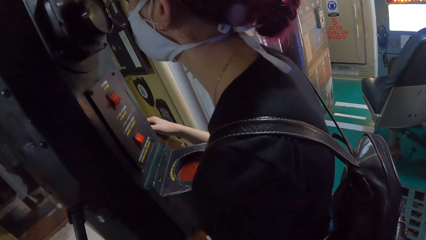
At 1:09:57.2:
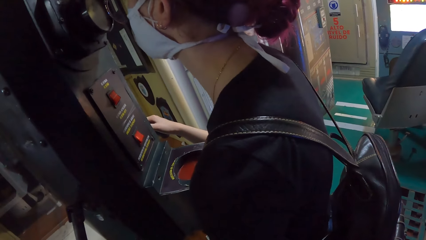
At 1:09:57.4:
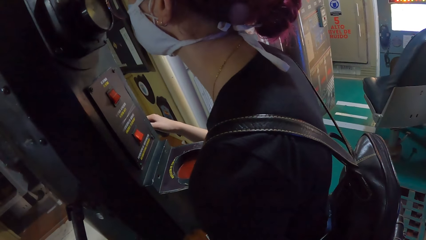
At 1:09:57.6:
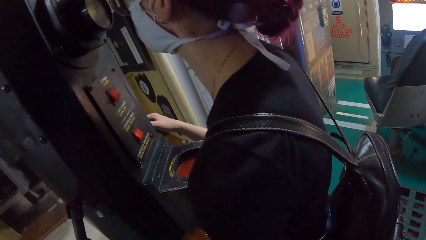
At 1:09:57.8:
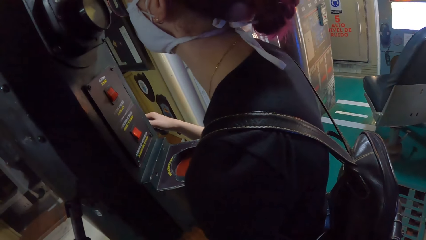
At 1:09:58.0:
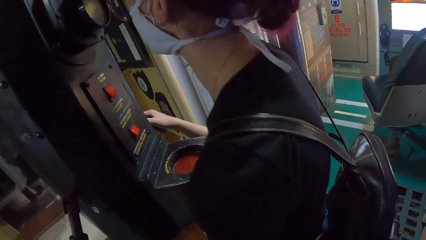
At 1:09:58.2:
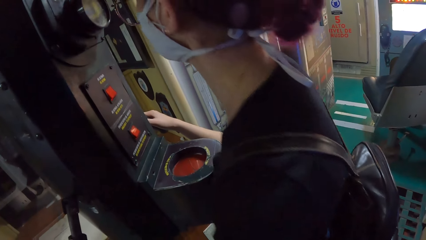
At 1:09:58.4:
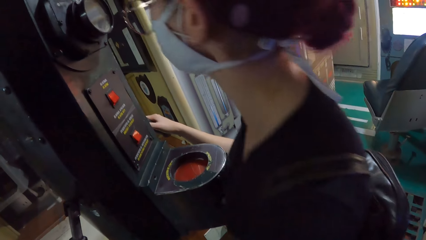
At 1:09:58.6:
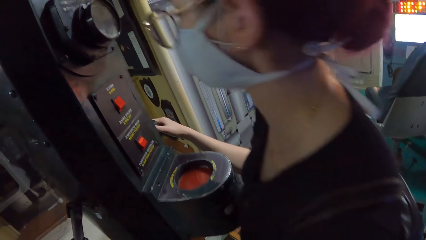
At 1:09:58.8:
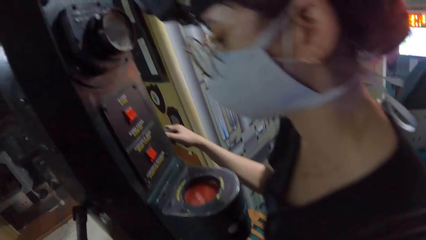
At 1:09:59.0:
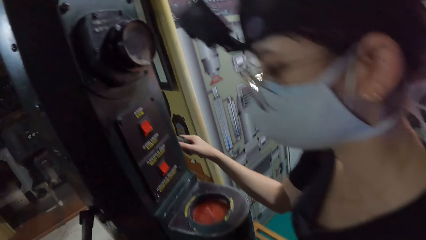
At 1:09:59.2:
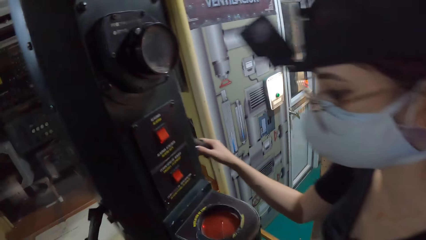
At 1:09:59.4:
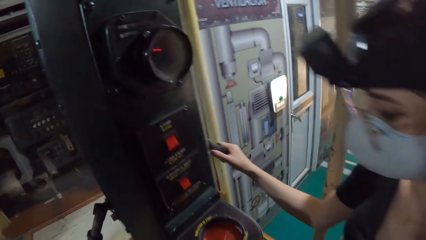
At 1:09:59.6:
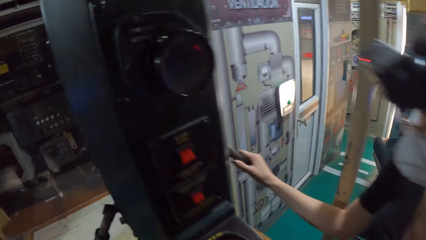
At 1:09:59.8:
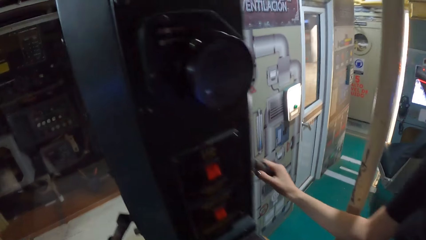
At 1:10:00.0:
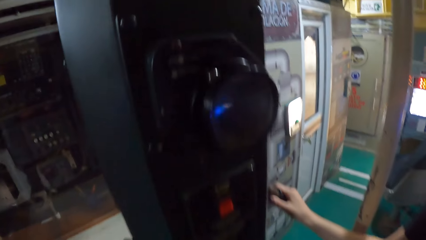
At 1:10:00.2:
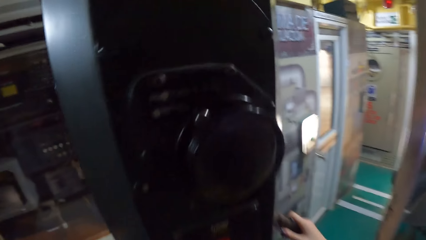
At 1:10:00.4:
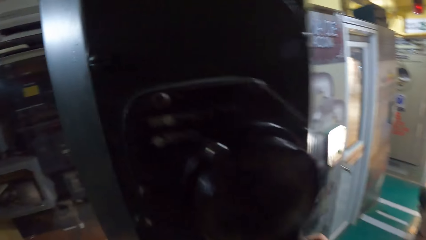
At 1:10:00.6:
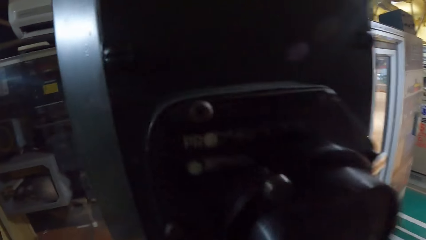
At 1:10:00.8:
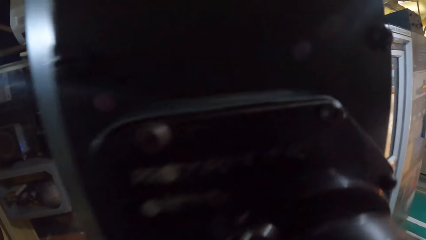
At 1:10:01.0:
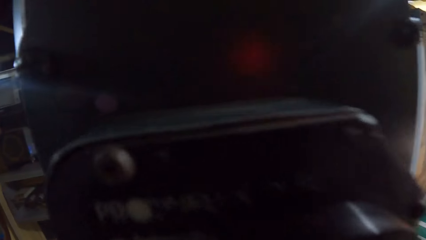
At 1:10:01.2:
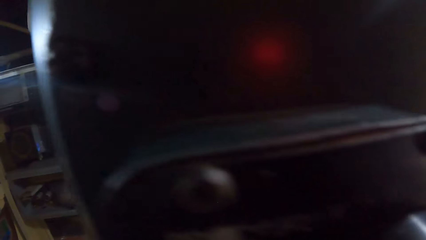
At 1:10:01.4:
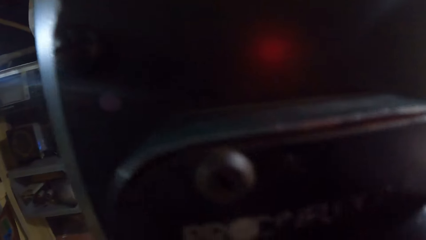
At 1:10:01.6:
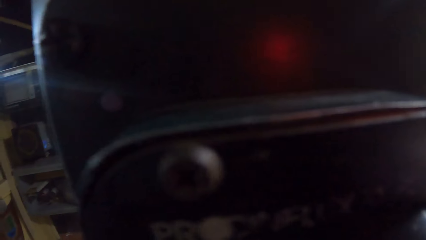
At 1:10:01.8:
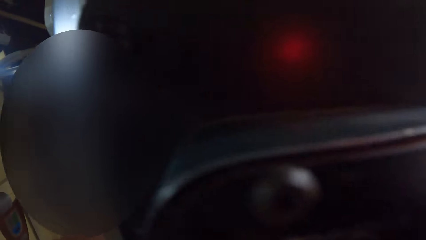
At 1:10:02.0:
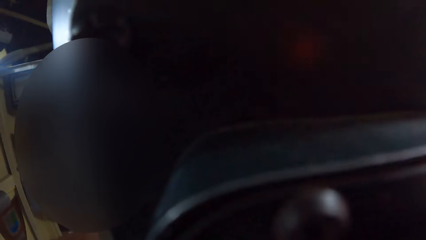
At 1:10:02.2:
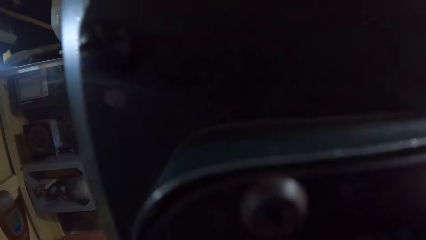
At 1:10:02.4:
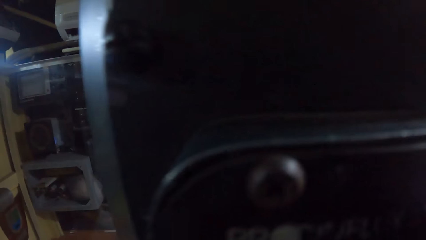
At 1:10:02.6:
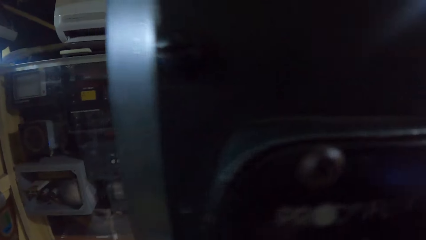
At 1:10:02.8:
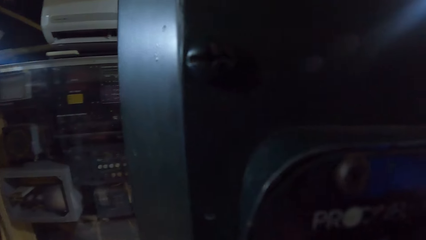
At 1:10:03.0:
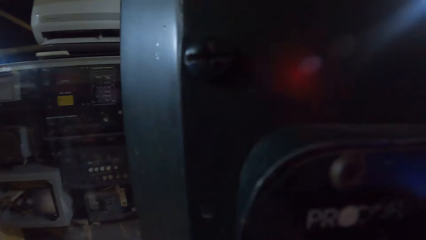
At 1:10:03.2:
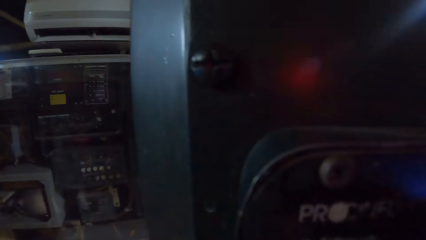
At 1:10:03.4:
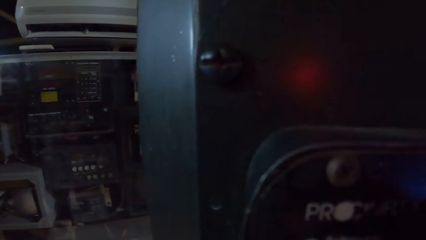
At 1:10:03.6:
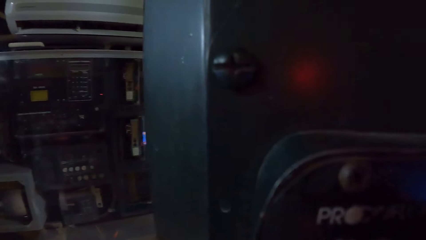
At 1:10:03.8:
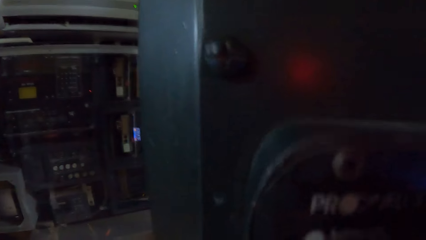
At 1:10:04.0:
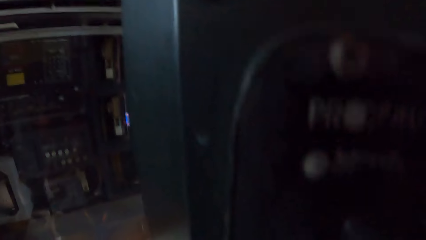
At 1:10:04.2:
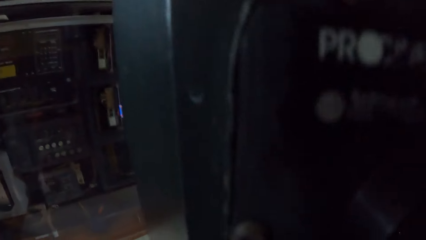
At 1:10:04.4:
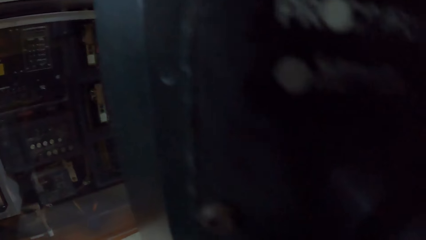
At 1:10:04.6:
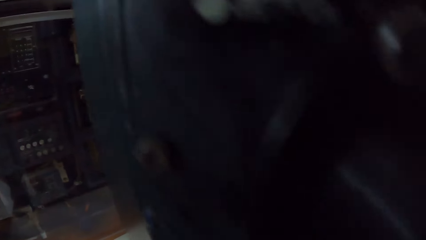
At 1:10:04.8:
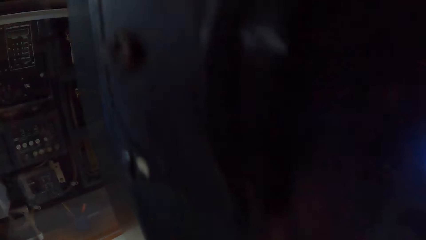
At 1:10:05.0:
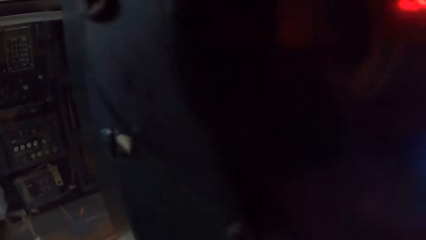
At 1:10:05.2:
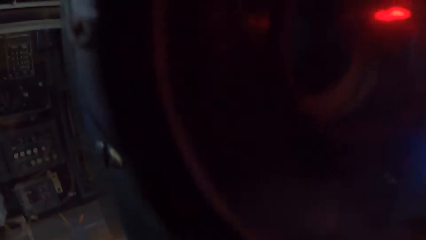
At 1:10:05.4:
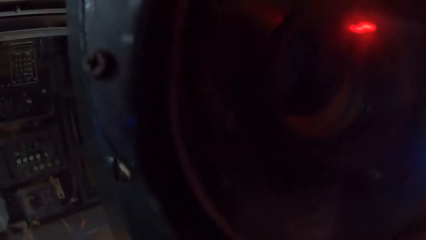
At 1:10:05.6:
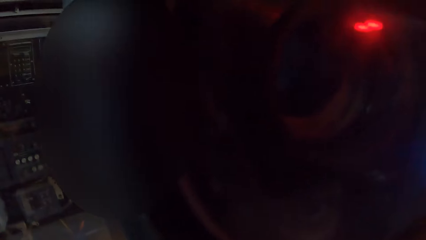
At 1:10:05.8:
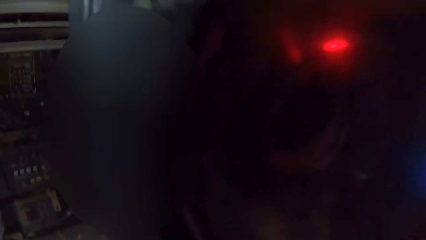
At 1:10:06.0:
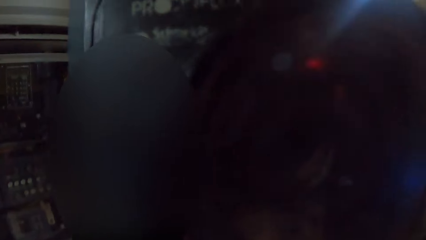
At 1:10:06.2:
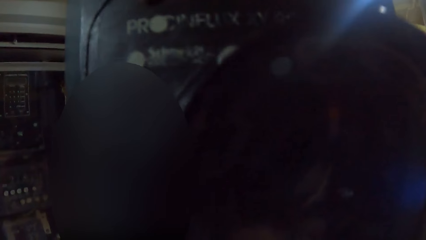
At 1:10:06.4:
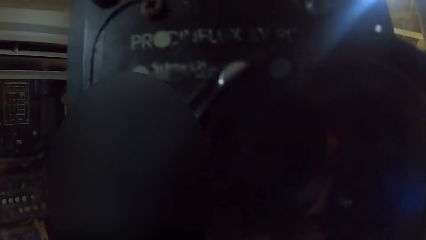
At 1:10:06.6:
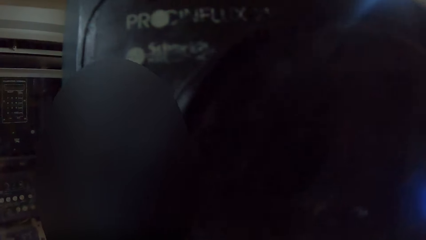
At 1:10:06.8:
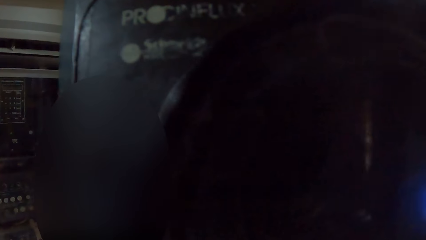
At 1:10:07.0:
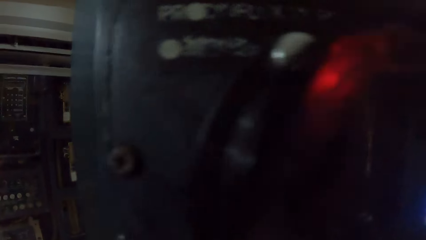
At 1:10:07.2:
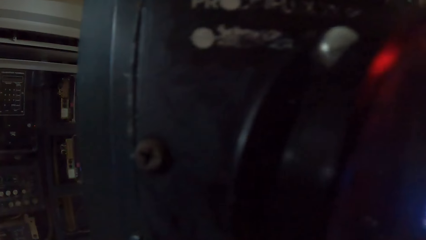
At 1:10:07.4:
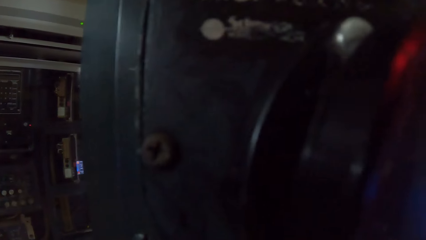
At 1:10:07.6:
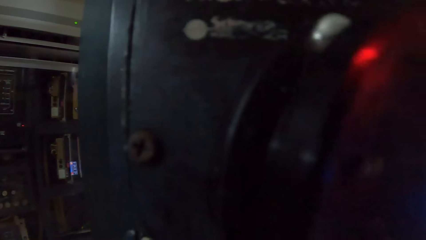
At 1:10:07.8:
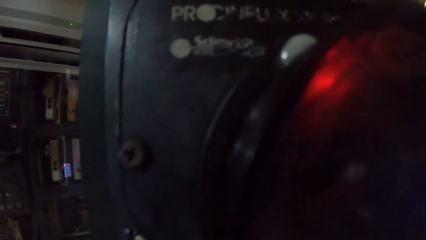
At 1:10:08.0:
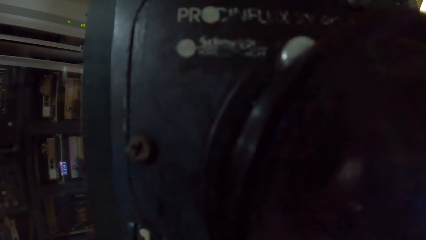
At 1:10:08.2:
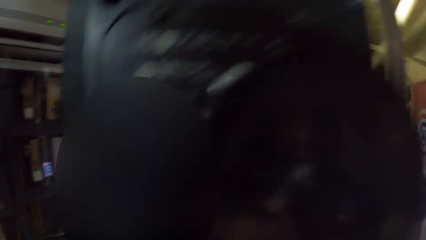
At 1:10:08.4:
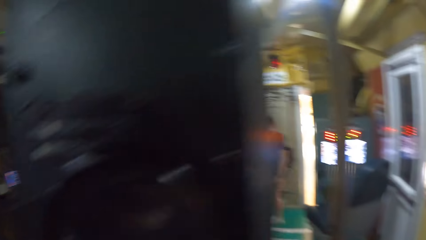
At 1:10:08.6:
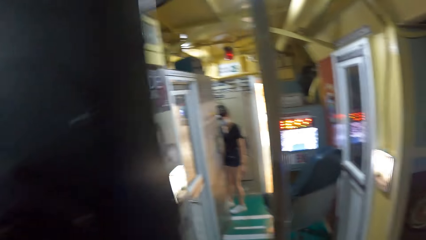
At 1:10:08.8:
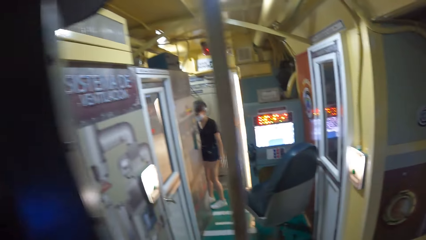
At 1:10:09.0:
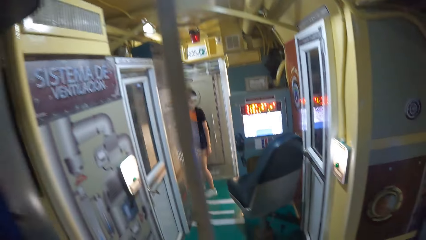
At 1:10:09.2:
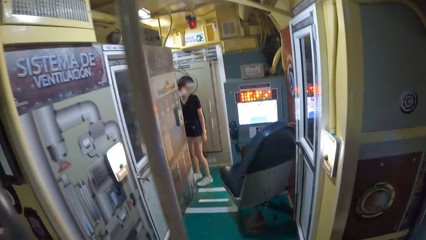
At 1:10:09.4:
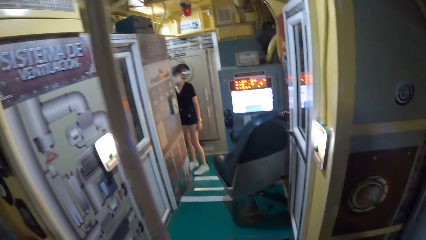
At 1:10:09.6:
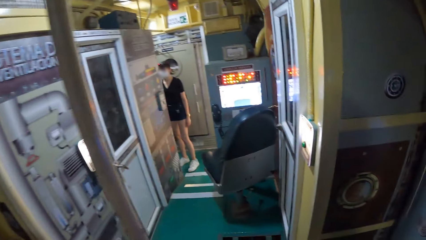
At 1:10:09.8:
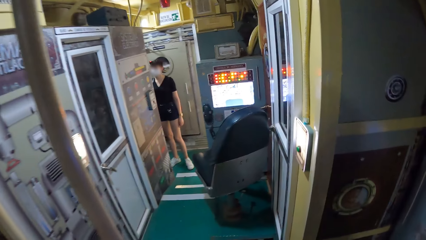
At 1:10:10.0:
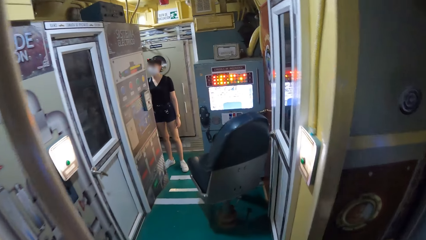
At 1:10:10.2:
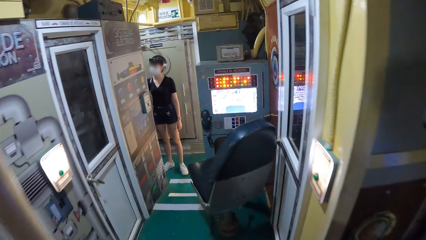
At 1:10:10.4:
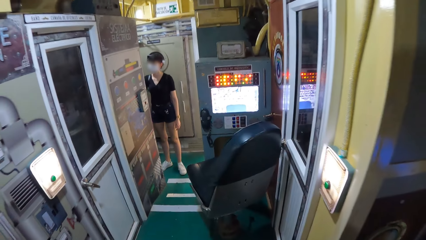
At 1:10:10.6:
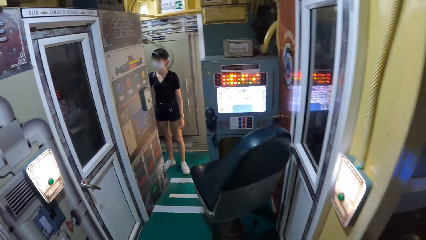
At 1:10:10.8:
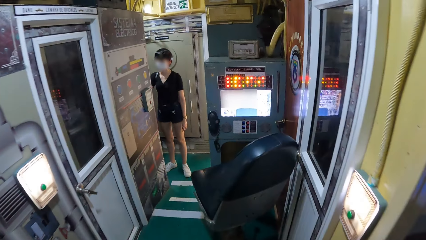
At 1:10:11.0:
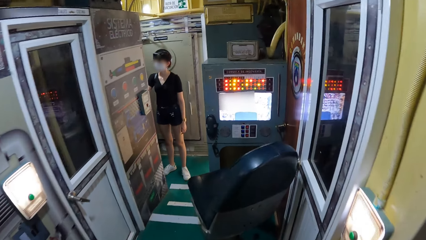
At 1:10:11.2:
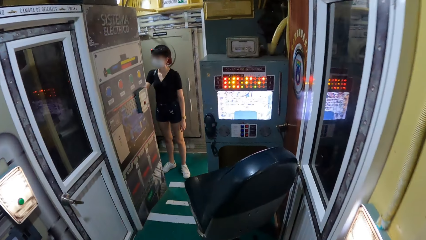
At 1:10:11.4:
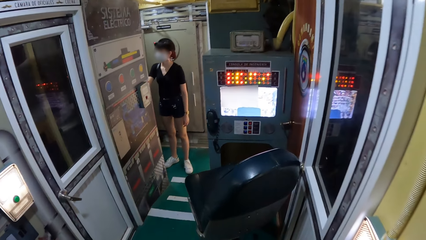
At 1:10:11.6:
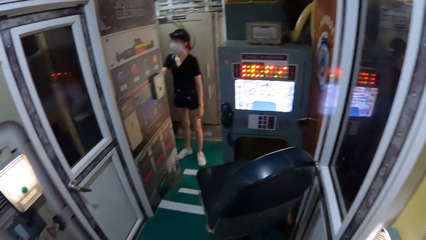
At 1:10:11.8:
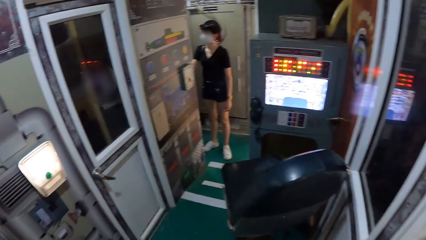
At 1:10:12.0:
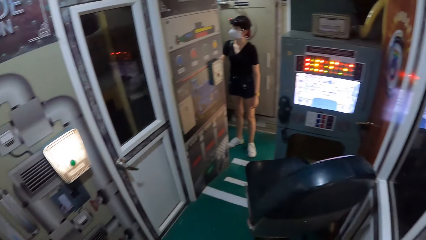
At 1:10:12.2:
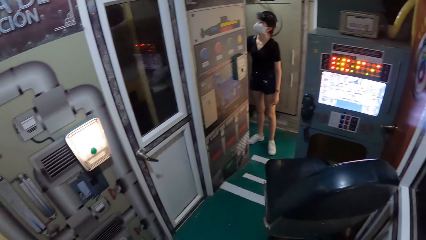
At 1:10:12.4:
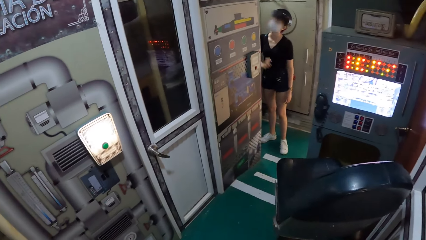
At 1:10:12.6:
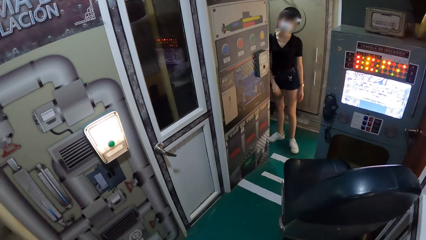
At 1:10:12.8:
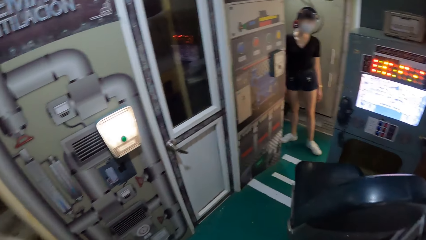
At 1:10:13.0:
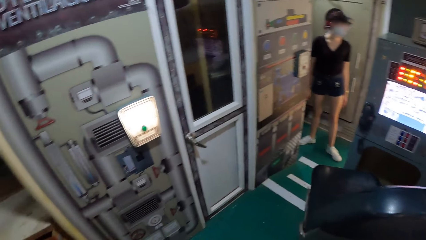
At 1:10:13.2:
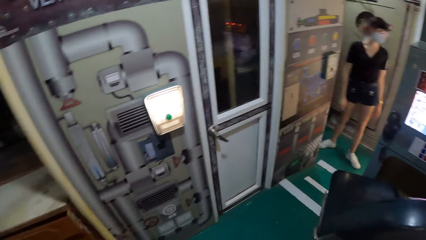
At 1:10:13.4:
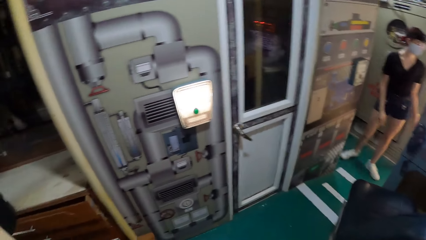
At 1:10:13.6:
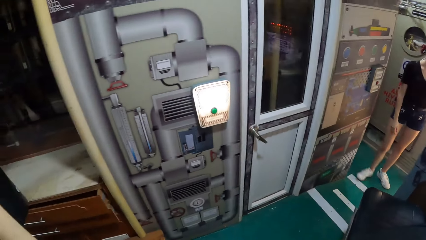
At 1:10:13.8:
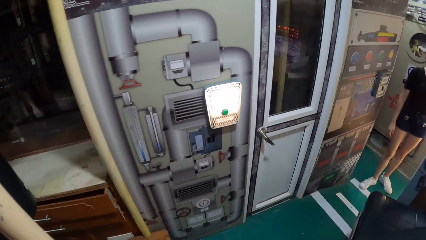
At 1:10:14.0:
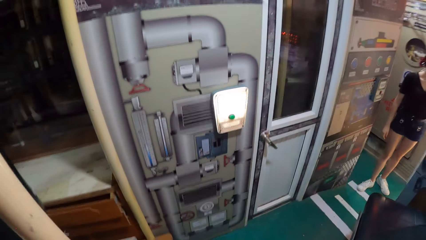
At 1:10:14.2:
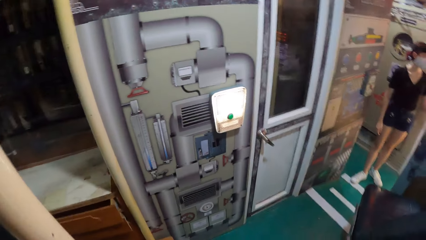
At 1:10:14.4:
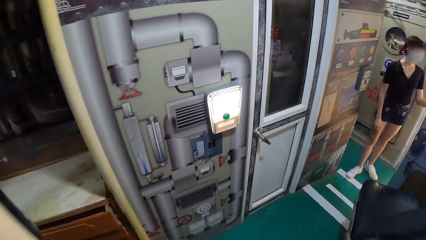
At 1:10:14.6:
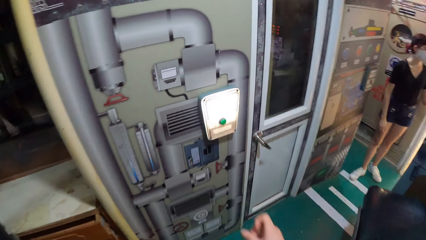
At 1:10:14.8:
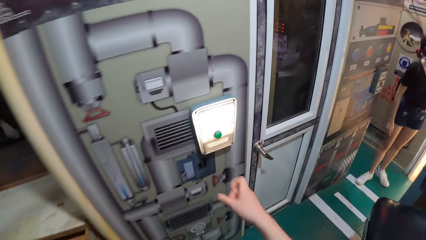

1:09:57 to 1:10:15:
The woman moves the periscope with the handles of the periscope in both hands. The camera wearer looks through the lens of the periscope. The woman places her left hand on the wall.
